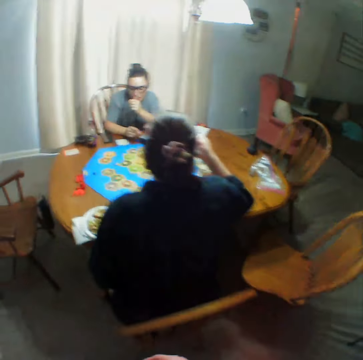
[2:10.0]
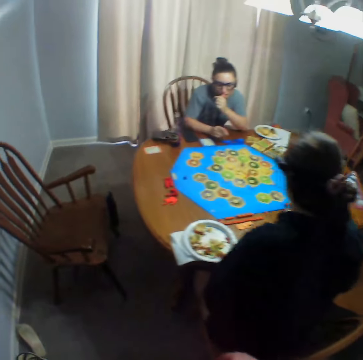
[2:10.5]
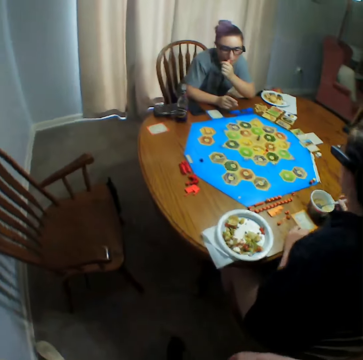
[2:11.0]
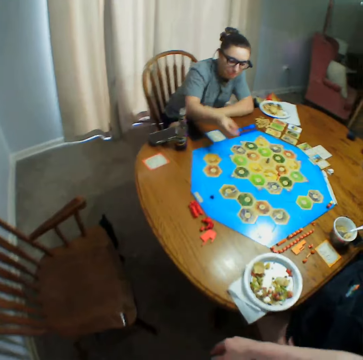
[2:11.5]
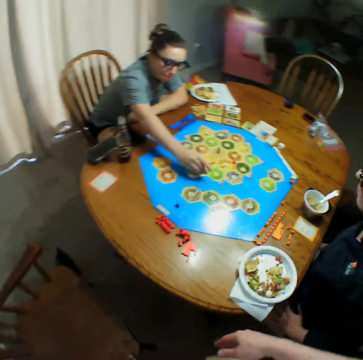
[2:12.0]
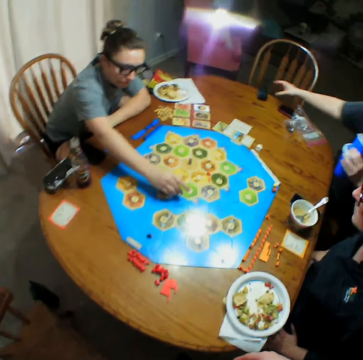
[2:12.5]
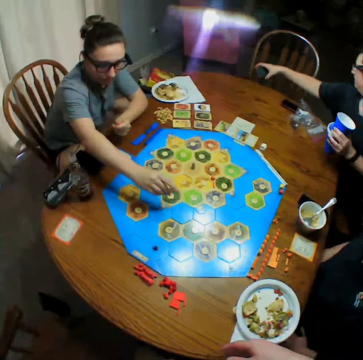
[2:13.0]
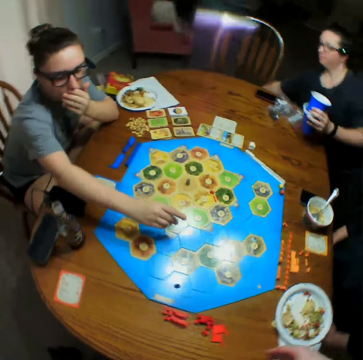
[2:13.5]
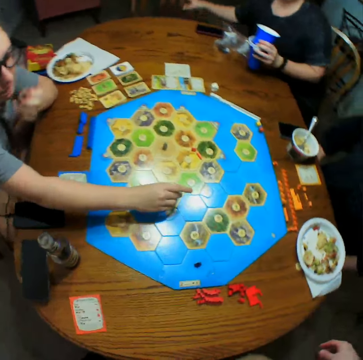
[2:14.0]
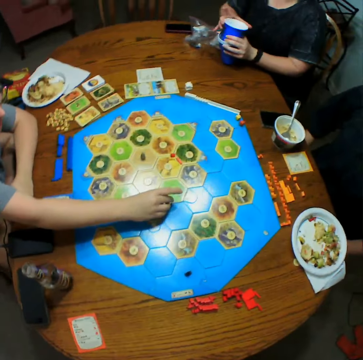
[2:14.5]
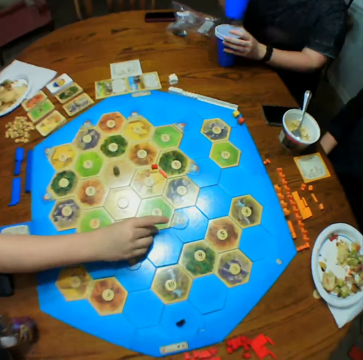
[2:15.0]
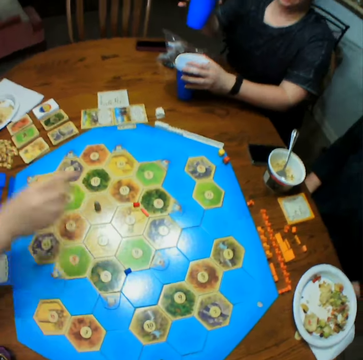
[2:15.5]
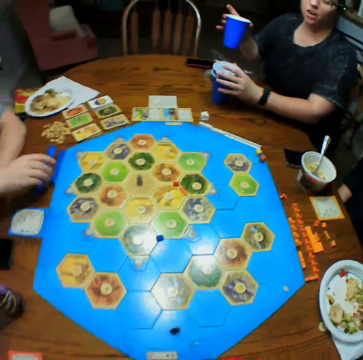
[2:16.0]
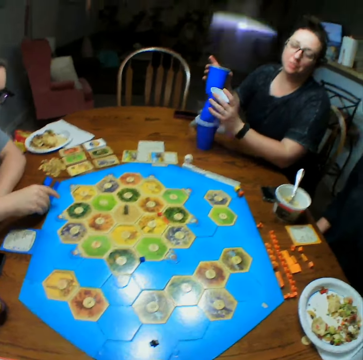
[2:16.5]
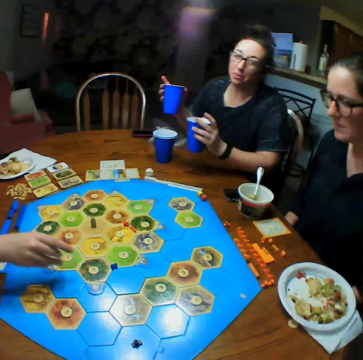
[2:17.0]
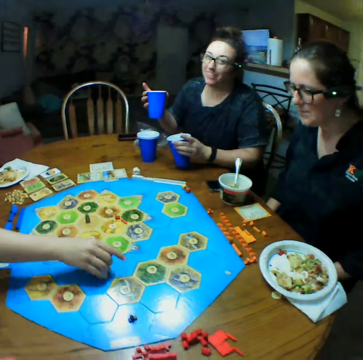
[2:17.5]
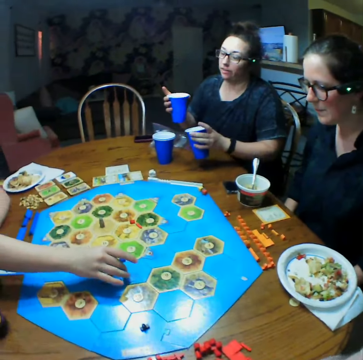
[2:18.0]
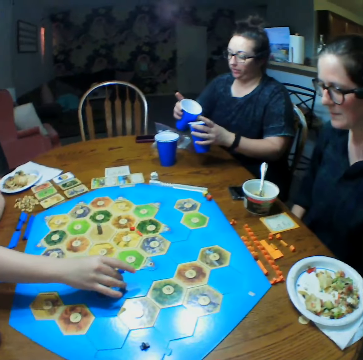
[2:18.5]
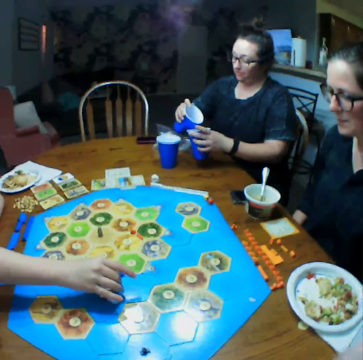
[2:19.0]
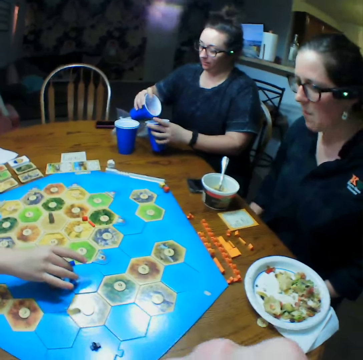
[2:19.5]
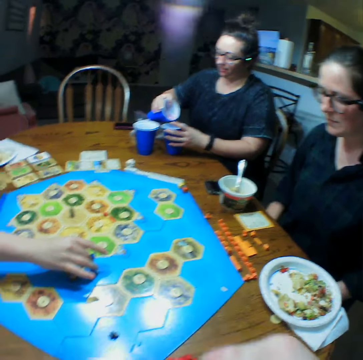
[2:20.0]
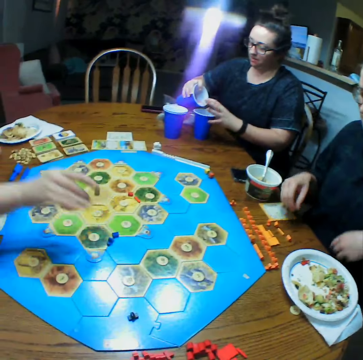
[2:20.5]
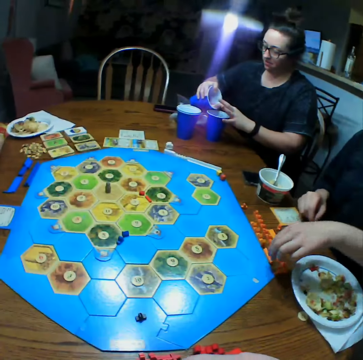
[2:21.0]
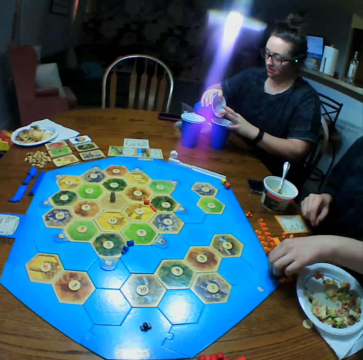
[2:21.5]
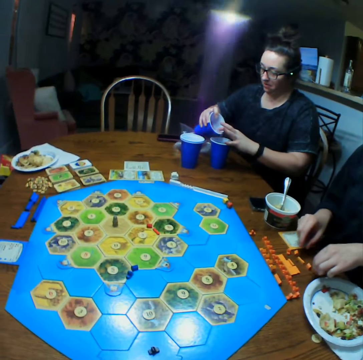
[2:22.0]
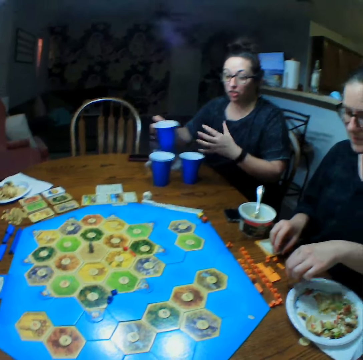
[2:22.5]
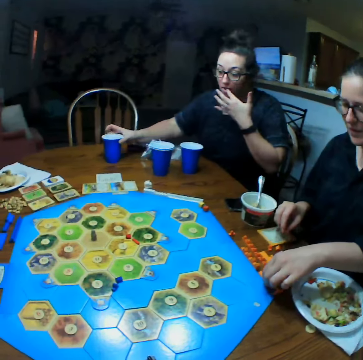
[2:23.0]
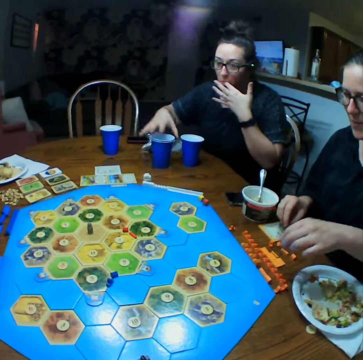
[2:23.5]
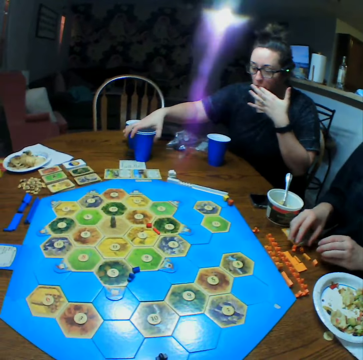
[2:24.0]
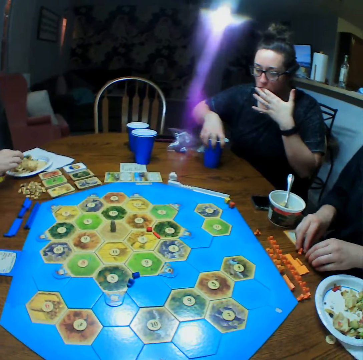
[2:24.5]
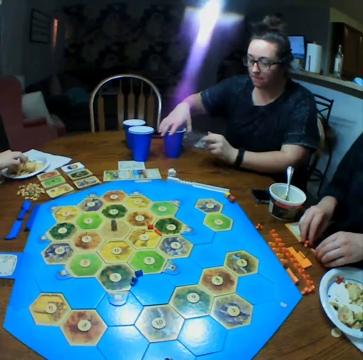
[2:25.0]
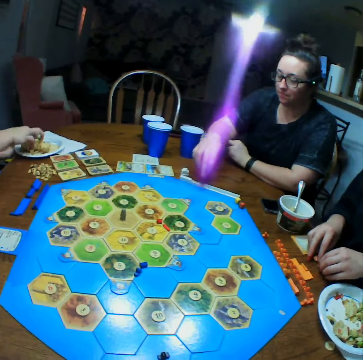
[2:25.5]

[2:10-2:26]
A person puts a die on the board. Another person picks something on the table and puts glasses on the table. The first person puts the die on the board. A third person picks the die. The second person moves a glass on the table.

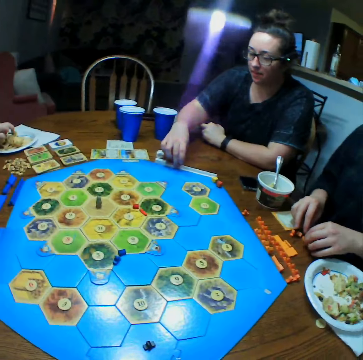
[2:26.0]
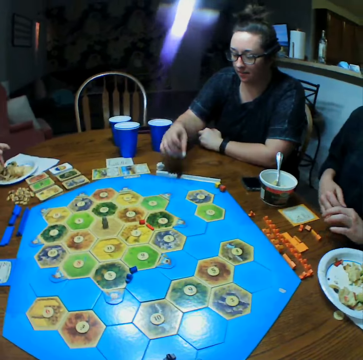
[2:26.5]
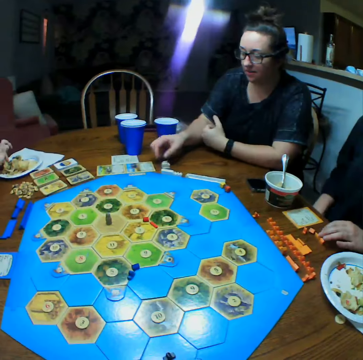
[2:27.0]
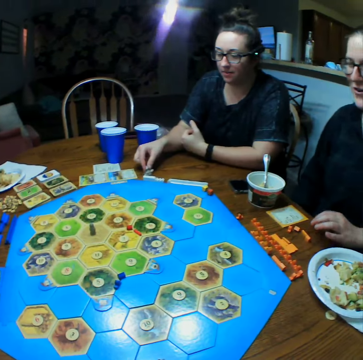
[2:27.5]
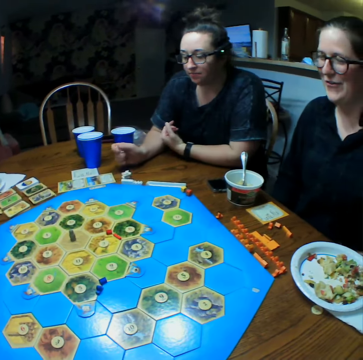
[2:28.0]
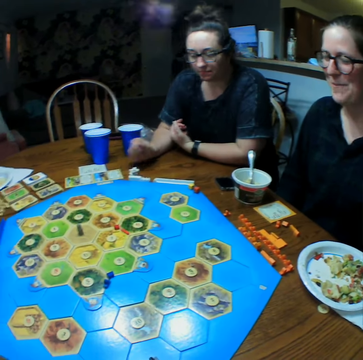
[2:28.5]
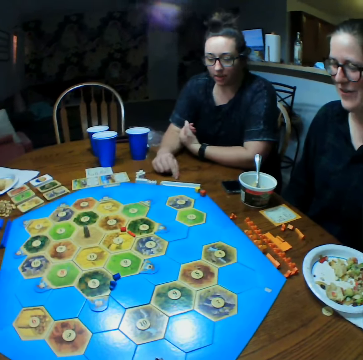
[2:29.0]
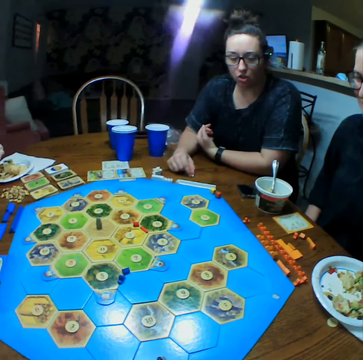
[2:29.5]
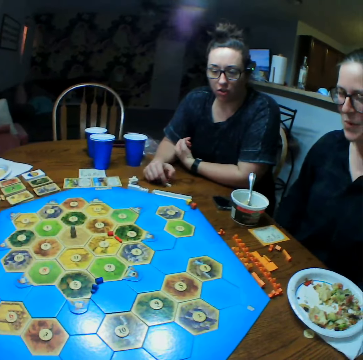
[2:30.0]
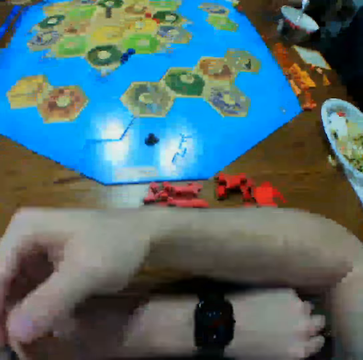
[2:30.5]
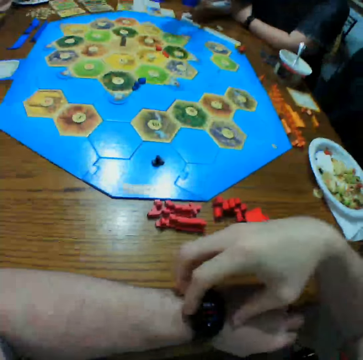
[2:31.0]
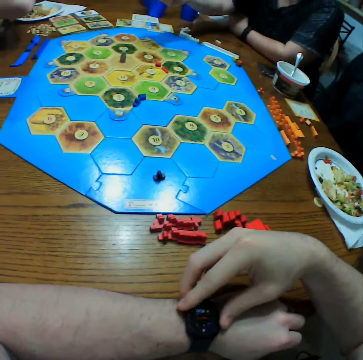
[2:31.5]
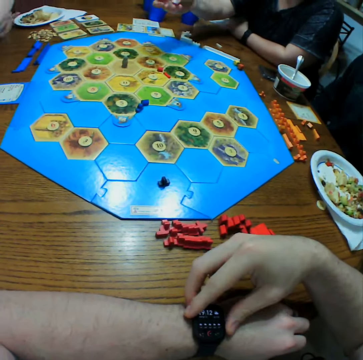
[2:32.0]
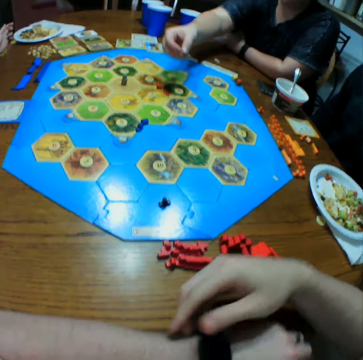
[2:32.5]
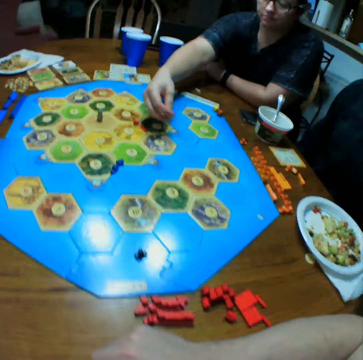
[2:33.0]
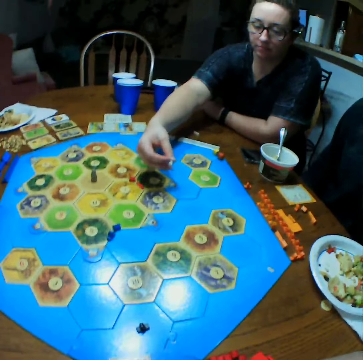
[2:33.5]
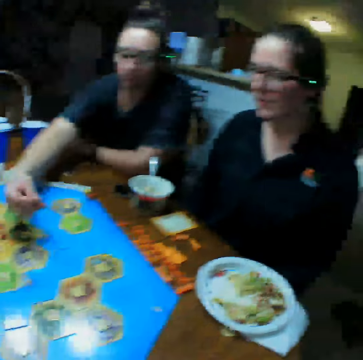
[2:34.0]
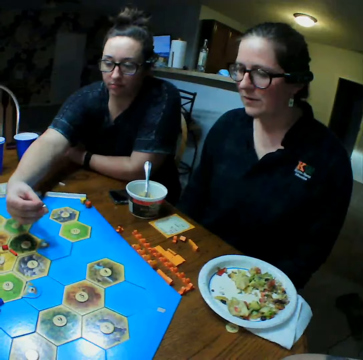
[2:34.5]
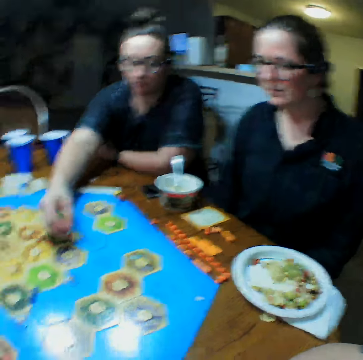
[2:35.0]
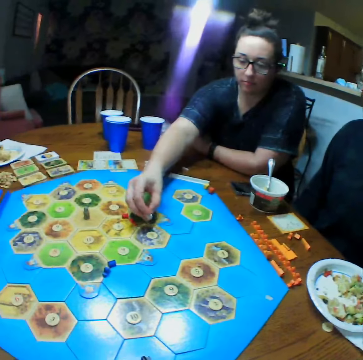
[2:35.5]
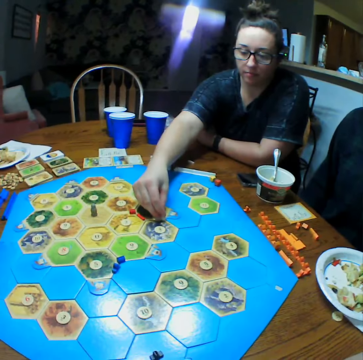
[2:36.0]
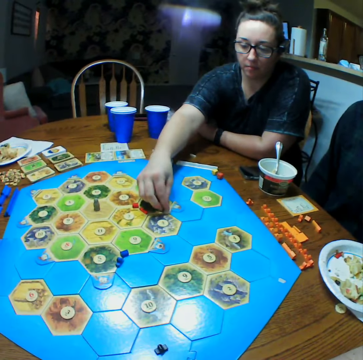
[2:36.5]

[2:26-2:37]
A person holds dice. The camera wearer operates the wrist watch.

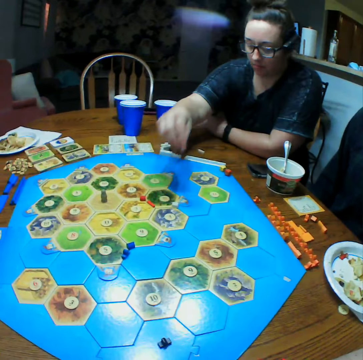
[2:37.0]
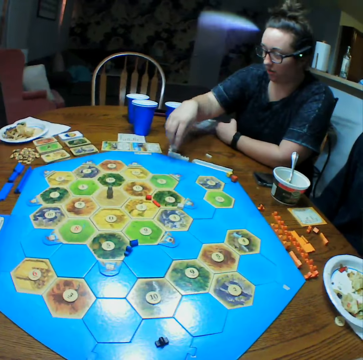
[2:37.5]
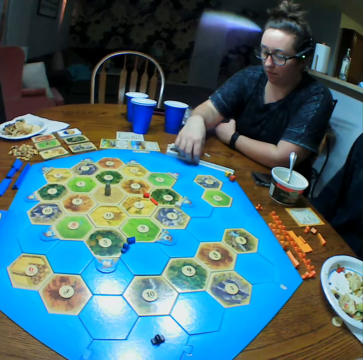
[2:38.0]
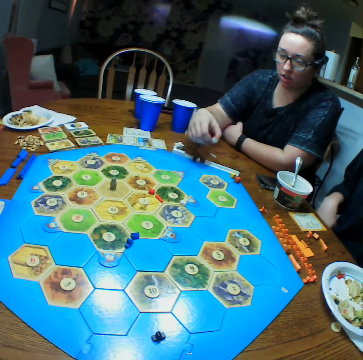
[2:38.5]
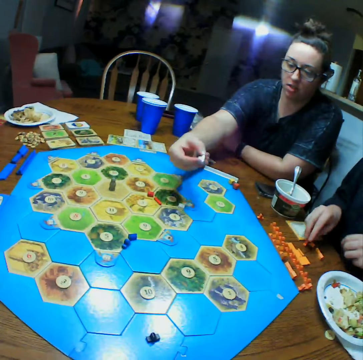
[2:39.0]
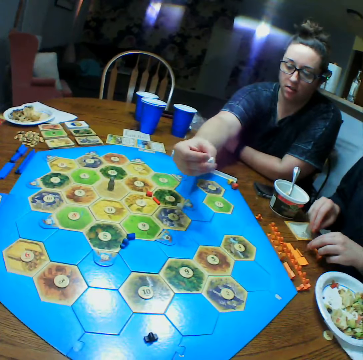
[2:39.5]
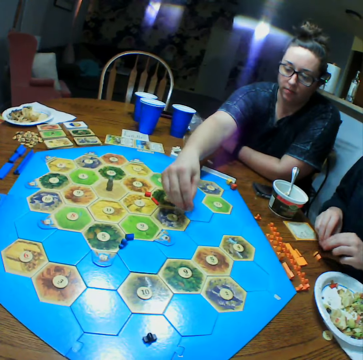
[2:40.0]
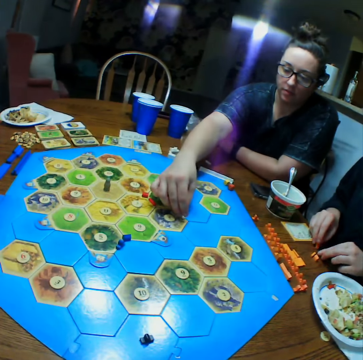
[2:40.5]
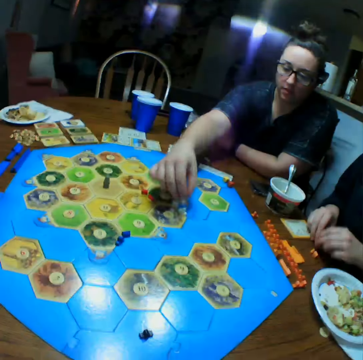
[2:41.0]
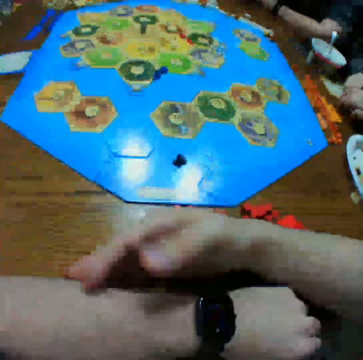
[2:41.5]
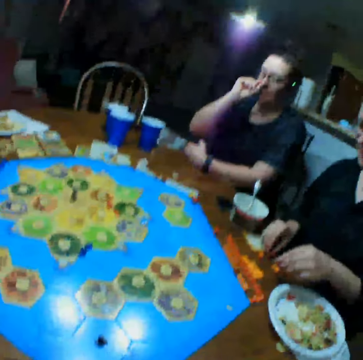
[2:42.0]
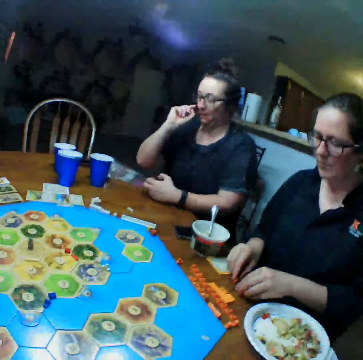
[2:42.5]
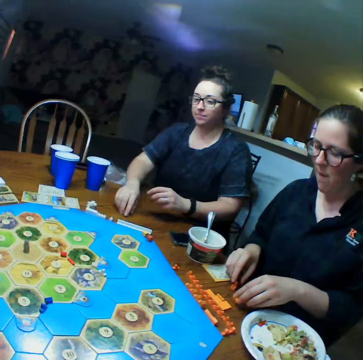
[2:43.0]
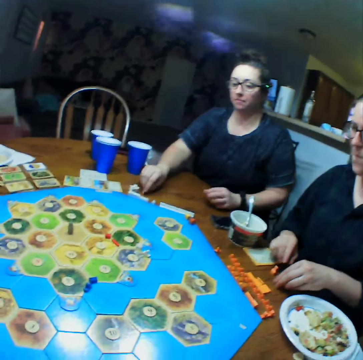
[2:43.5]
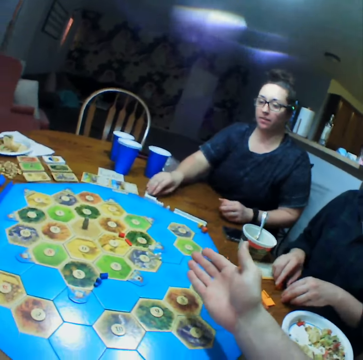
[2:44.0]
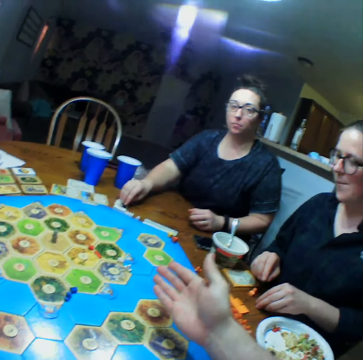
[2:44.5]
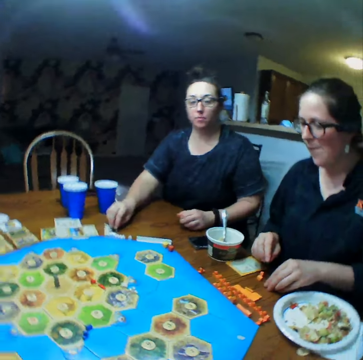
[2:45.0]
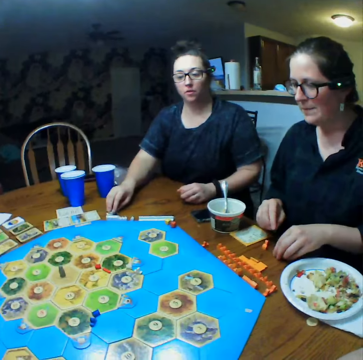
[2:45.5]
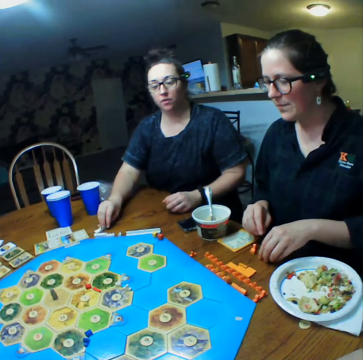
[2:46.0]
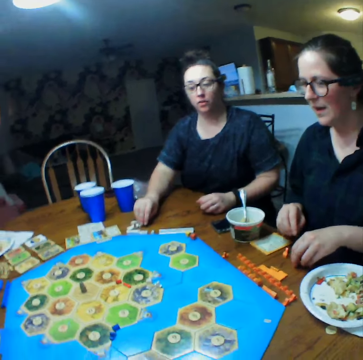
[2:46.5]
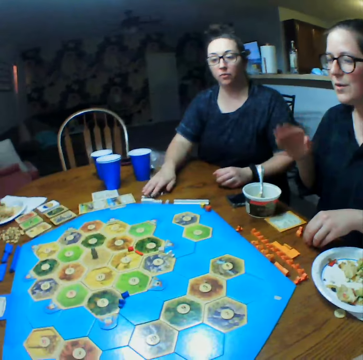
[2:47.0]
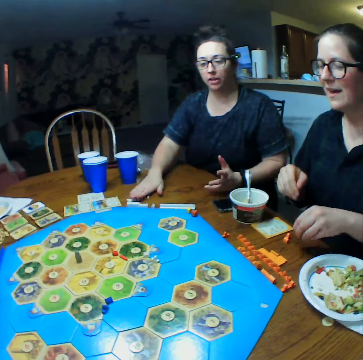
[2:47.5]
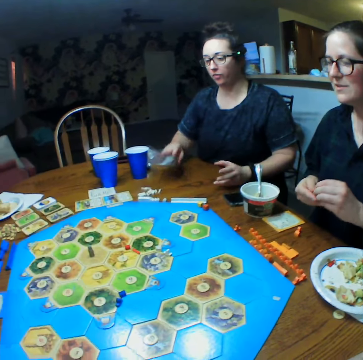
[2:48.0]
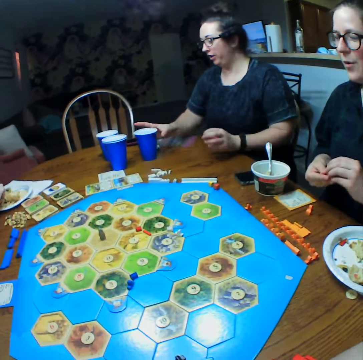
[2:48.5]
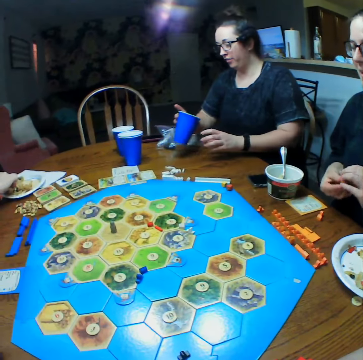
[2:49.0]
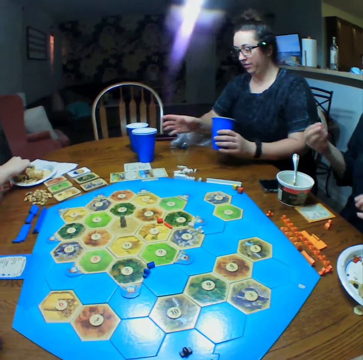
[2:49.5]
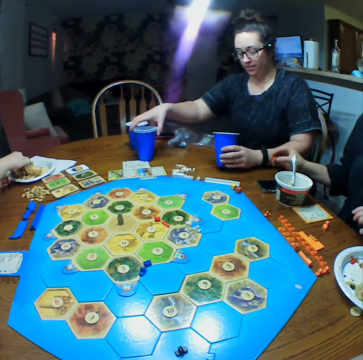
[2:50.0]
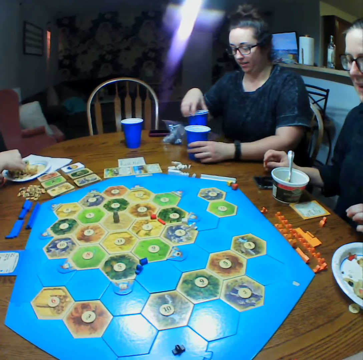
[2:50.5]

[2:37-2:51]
A person holds dice. Another person touches mouth and moves a die. The camera wearer stretches the hand. The first person moves the hand. The other person picks a glass.
